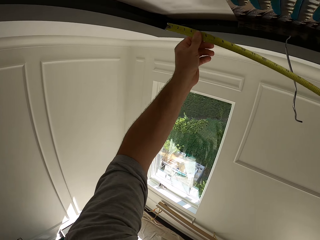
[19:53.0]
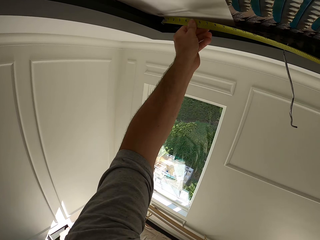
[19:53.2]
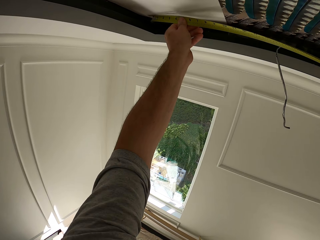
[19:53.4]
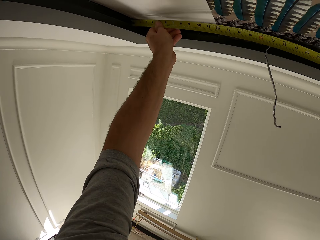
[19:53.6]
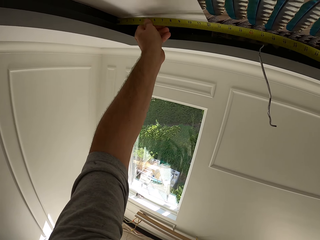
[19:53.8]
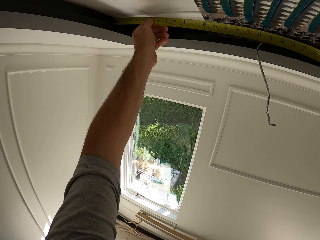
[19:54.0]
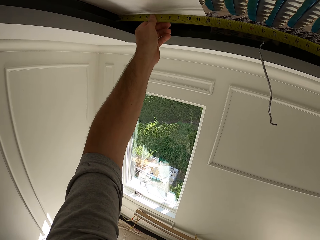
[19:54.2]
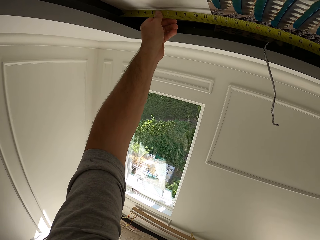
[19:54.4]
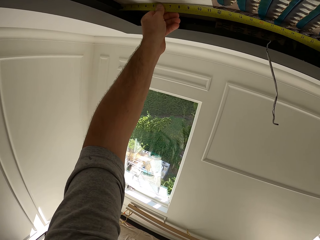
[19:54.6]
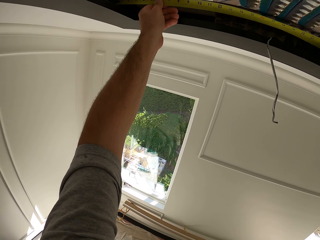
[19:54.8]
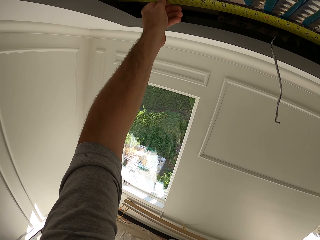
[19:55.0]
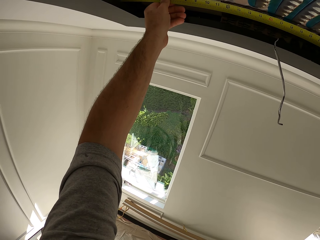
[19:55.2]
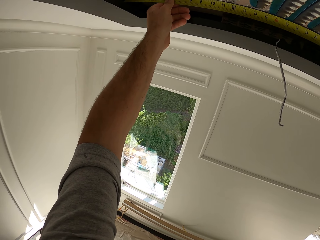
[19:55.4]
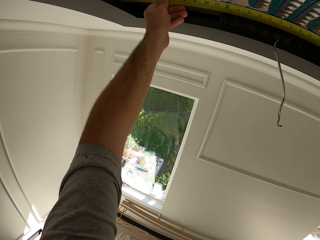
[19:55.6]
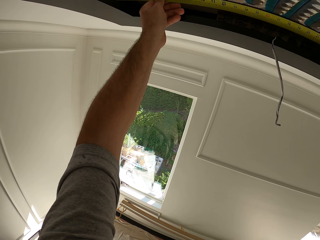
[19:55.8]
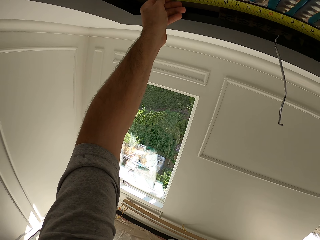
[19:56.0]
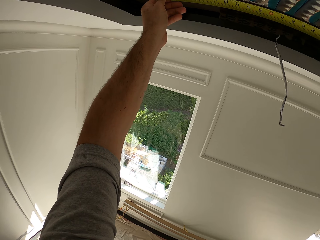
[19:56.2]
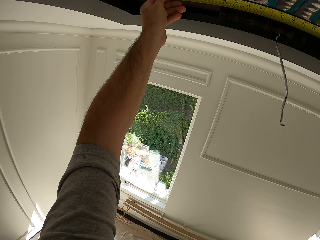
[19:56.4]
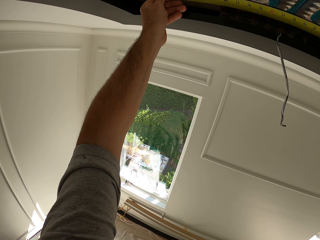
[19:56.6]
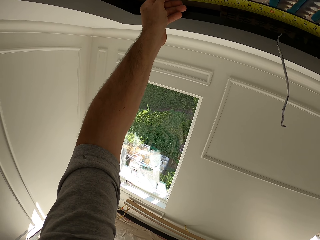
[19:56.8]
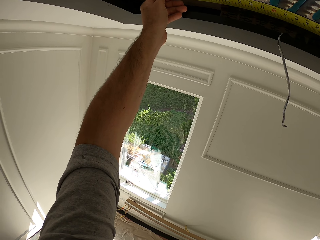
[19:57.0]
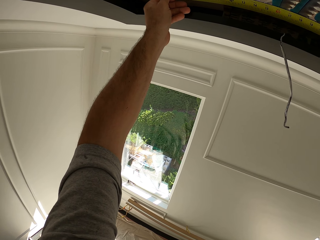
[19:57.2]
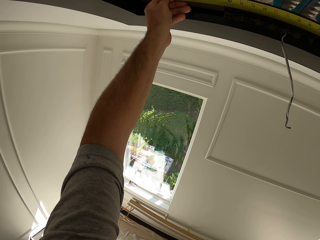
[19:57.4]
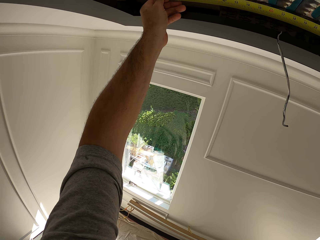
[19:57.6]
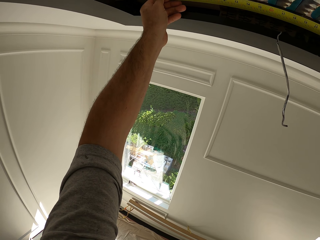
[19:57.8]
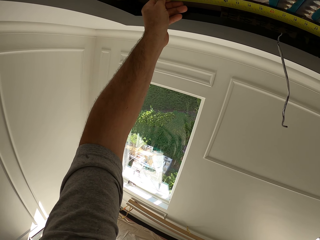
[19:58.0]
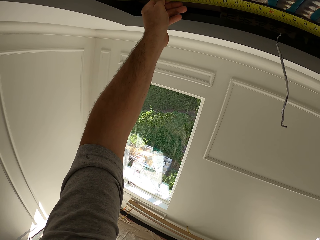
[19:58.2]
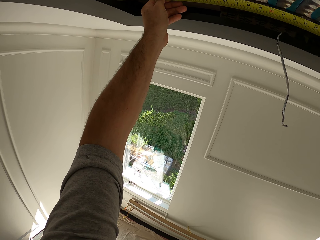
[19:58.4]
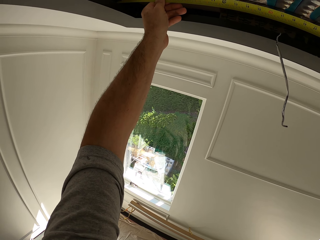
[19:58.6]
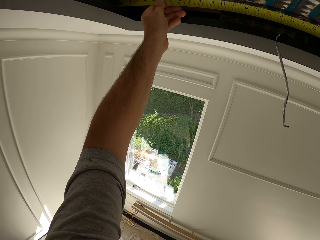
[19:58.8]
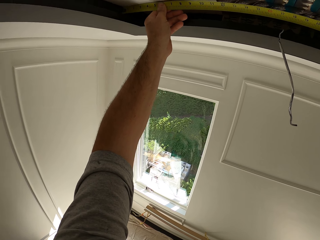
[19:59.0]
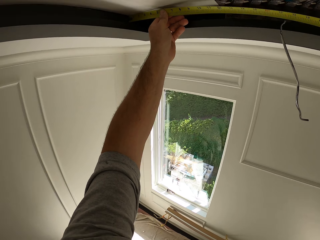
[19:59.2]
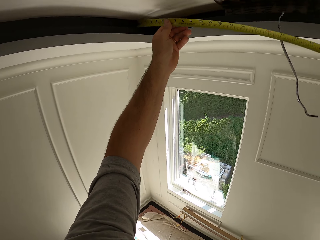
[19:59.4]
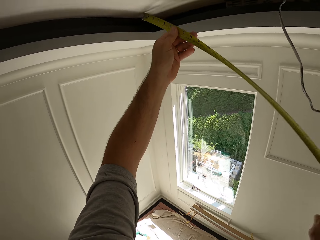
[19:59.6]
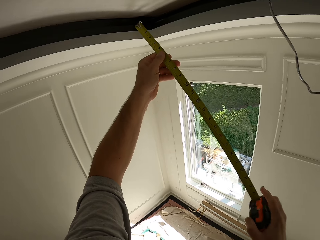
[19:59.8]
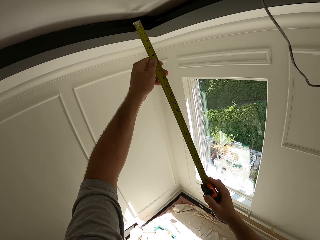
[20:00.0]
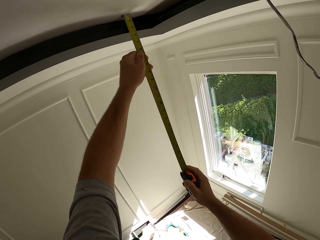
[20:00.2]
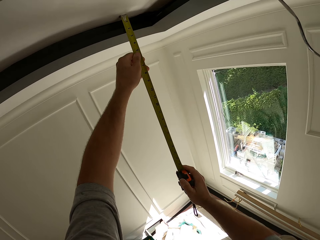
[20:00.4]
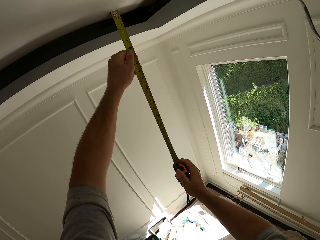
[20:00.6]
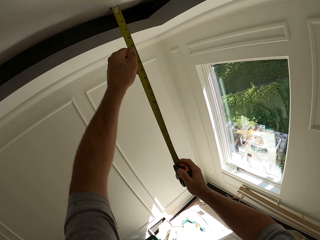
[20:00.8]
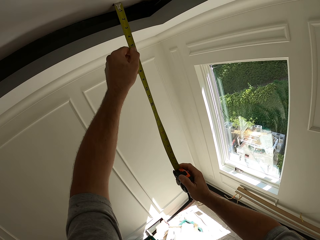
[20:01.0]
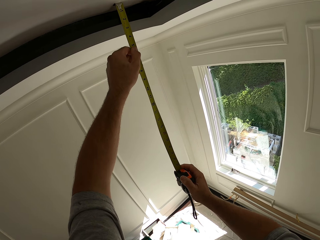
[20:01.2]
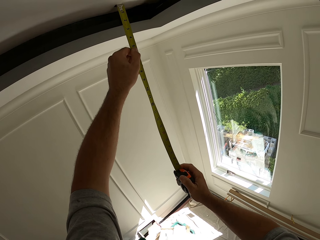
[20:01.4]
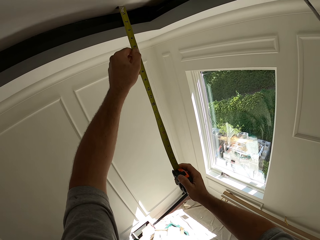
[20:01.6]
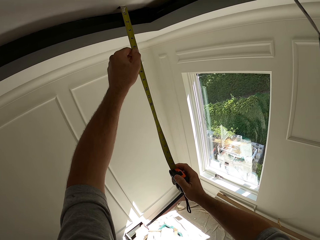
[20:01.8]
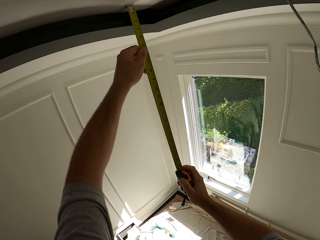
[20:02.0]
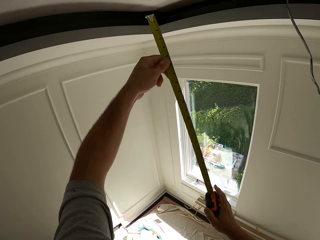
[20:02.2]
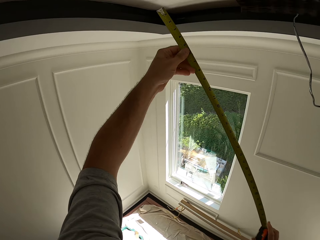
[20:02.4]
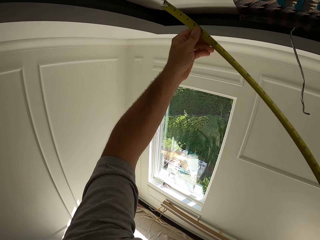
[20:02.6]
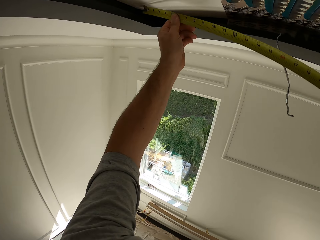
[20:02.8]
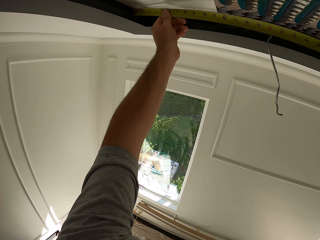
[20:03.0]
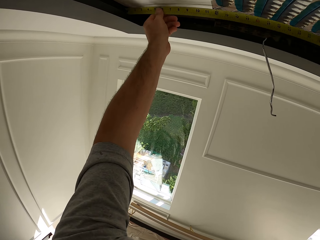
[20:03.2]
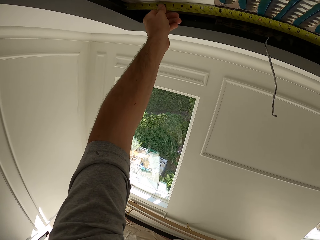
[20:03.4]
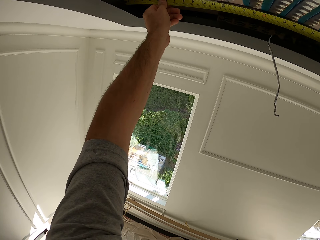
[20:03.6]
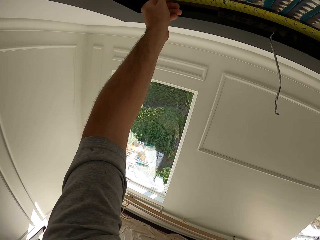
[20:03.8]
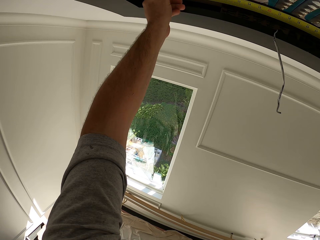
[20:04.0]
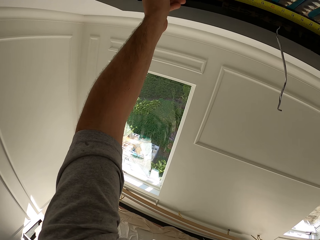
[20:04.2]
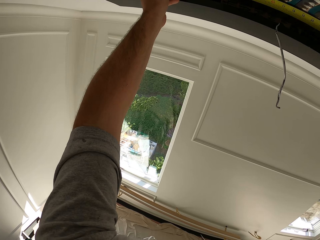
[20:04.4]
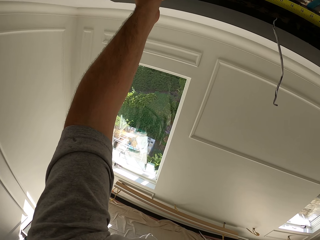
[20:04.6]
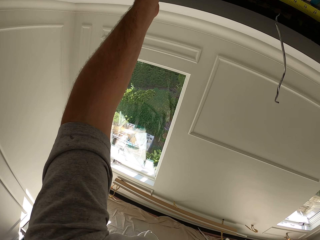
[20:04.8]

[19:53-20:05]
The camera wearer measures the ceiling design with the tape rule.

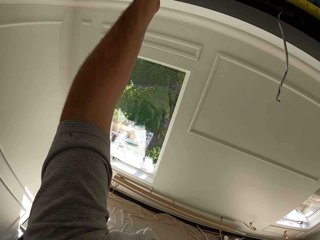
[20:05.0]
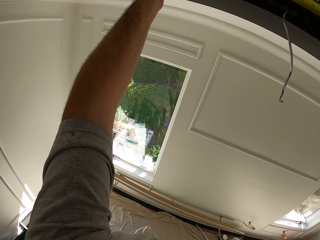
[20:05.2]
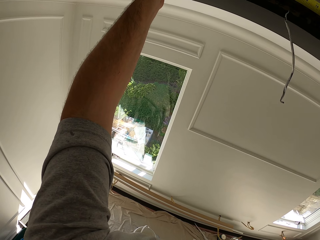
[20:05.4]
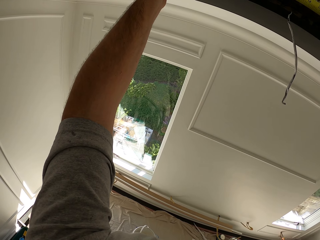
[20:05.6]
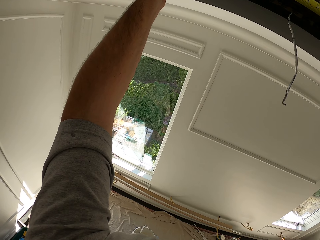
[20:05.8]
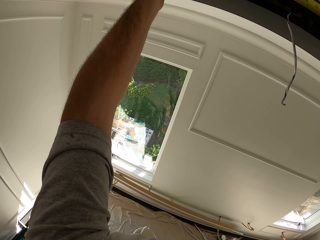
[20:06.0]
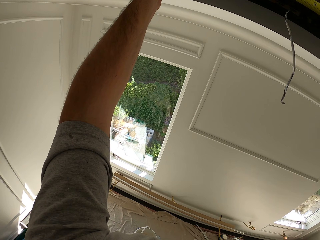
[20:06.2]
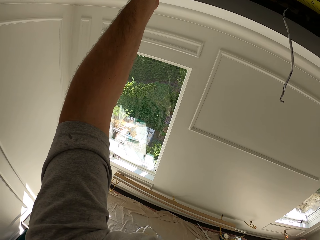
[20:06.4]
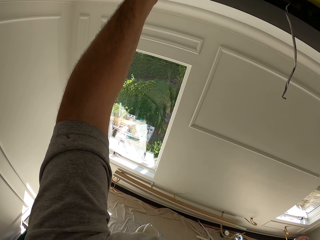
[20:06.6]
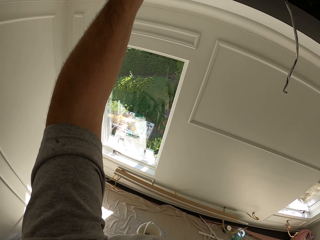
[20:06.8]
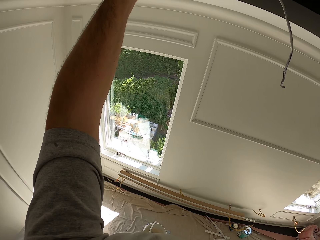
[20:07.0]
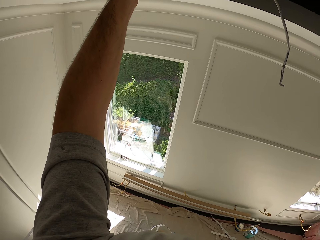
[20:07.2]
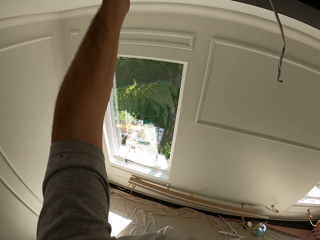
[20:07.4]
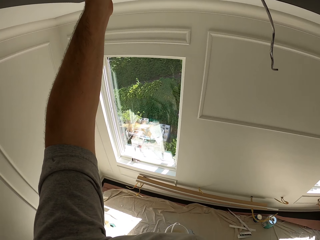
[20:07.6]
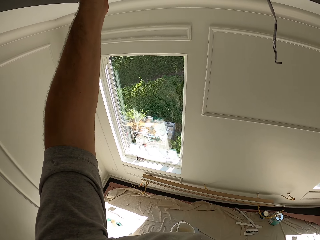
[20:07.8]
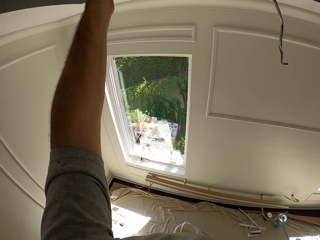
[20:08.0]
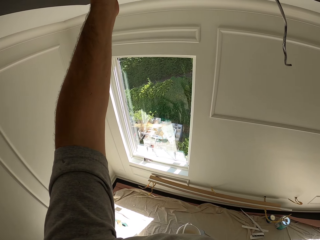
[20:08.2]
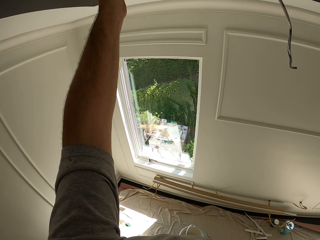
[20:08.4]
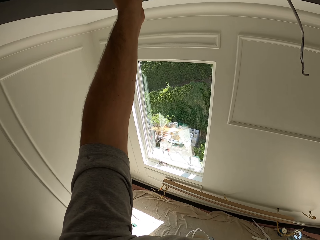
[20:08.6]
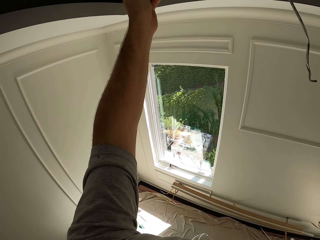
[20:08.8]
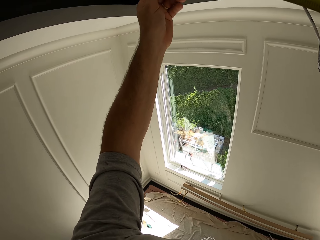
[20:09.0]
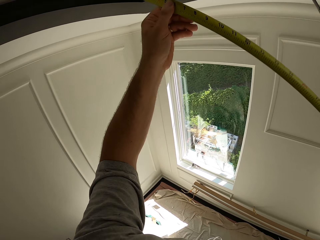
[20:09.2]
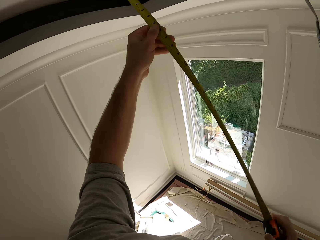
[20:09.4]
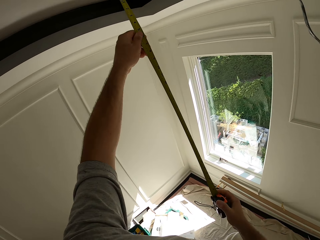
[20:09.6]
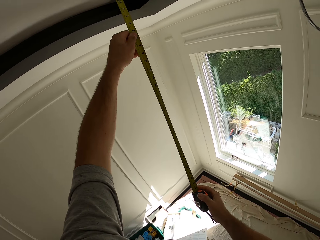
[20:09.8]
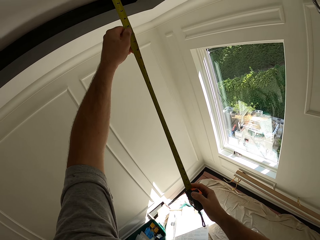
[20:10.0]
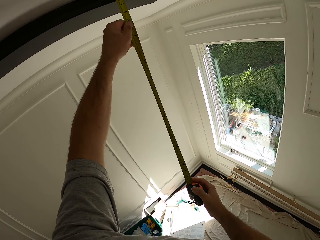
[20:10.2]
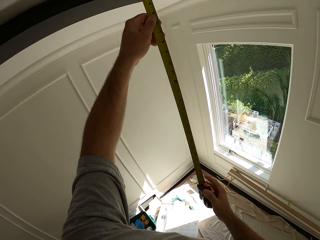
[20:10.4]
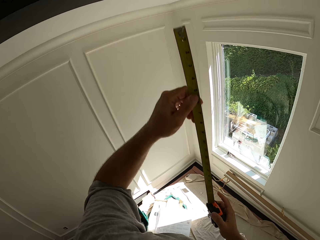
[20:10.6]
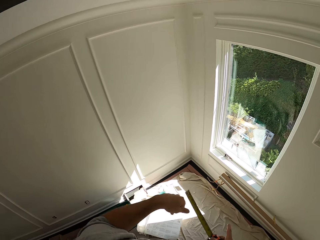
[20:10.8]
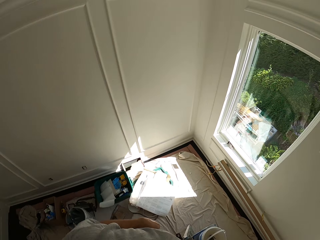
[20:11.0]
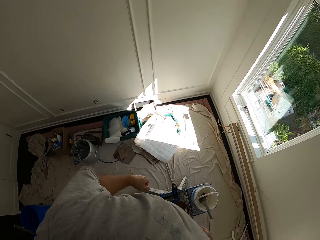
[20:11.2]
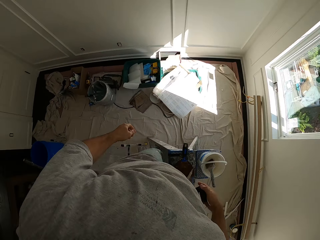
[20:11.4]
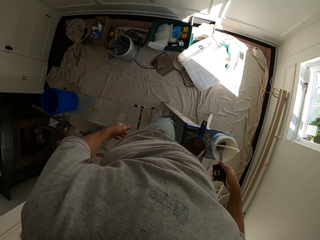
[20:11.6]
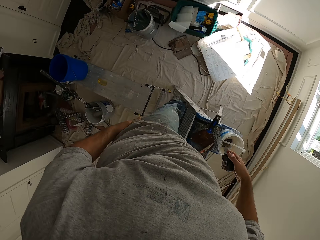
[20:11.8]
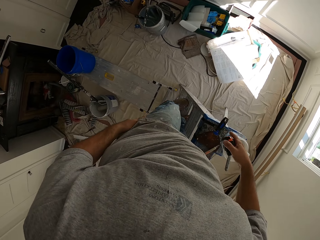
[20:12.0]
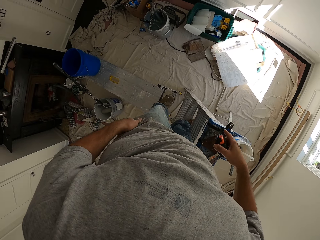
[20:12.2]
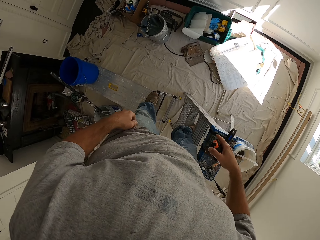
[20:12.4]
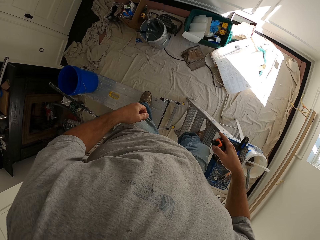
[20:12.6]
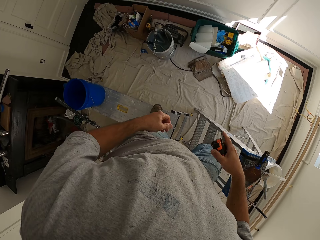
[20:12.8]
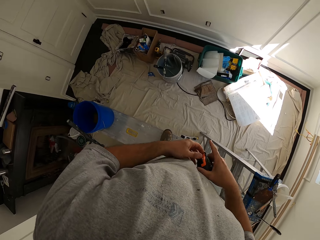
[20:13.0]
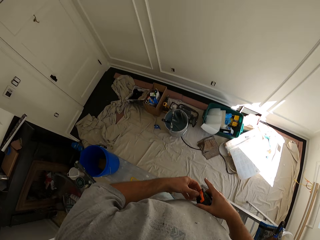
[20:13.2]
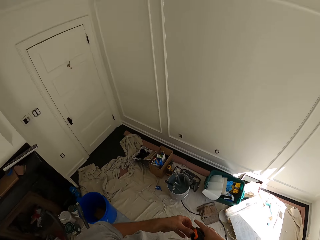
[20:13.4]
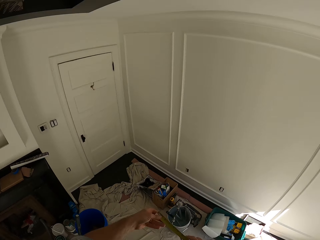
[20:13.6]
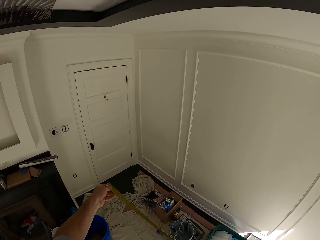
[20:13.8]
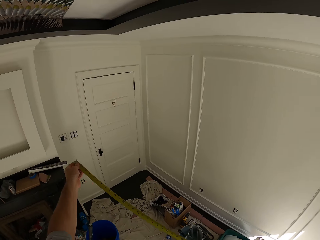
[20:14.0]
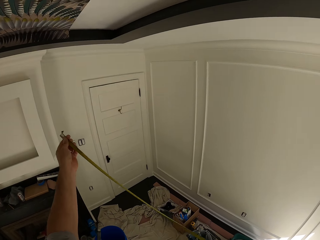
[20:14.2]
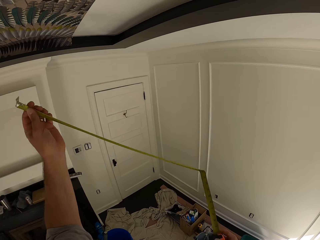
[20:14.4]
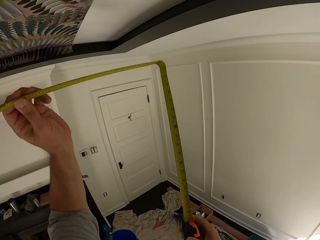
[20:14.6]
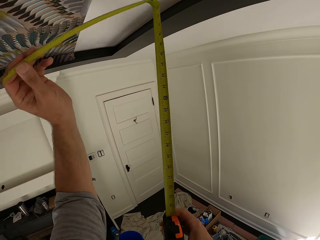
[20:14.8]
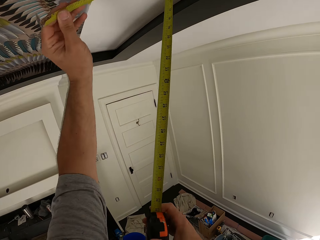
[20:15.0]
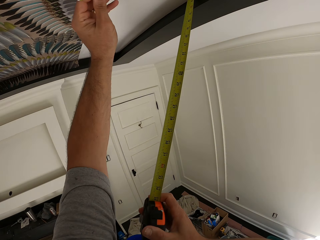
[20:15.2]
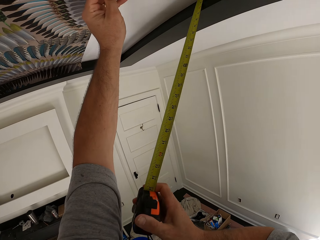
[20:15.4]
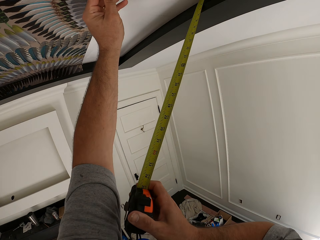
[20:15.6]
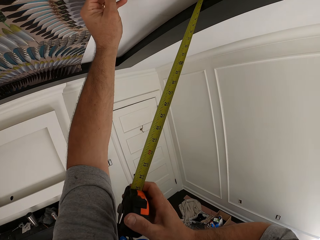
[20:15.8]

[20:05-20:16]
The camera wearer pulls the tape measure from the ceiling. They release the tape into its container. They step off the ladder. They step on the work bench. They pull the tape from its container. They measure the ceiling design with the tape rule.
